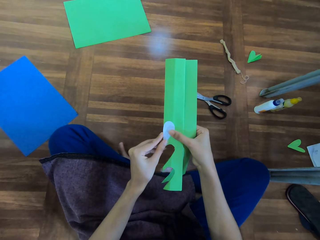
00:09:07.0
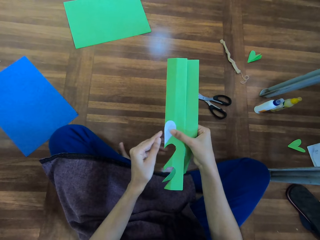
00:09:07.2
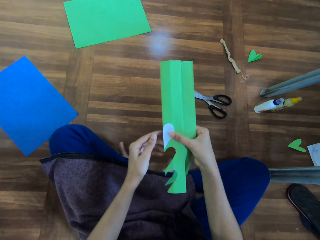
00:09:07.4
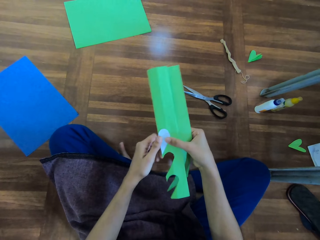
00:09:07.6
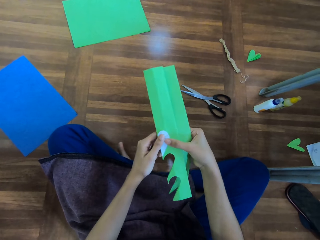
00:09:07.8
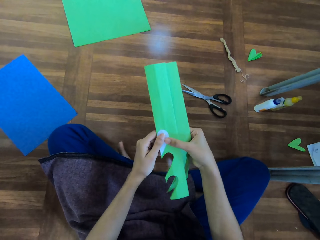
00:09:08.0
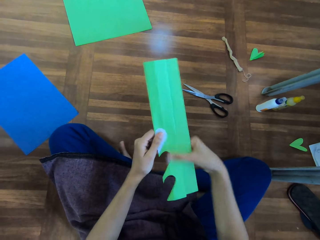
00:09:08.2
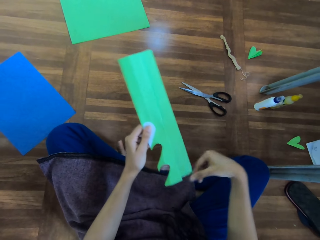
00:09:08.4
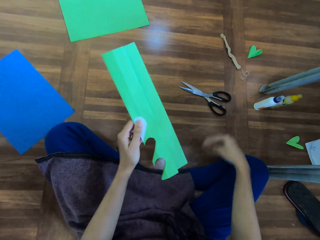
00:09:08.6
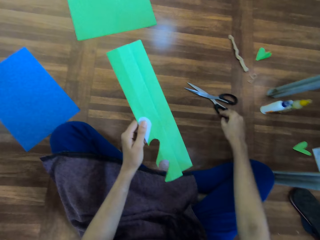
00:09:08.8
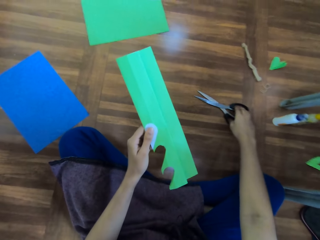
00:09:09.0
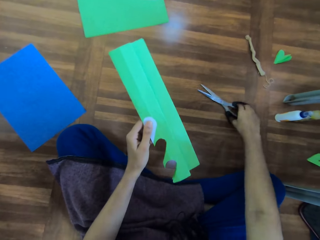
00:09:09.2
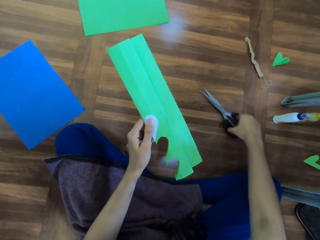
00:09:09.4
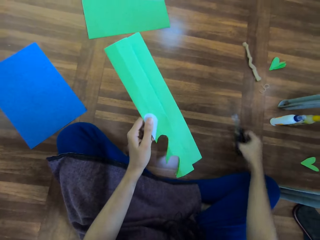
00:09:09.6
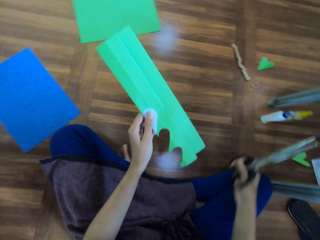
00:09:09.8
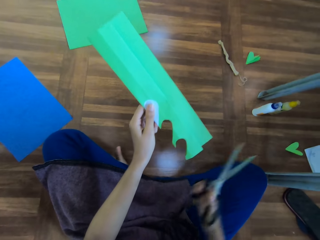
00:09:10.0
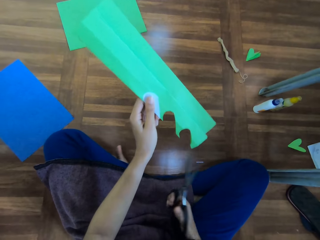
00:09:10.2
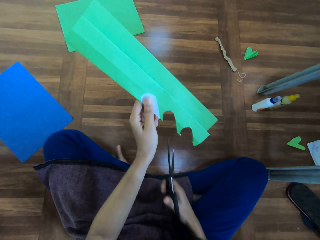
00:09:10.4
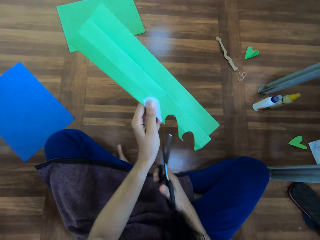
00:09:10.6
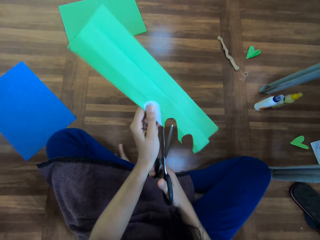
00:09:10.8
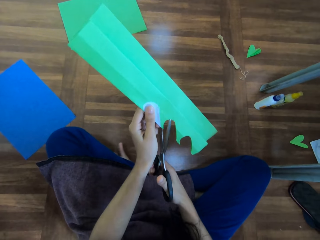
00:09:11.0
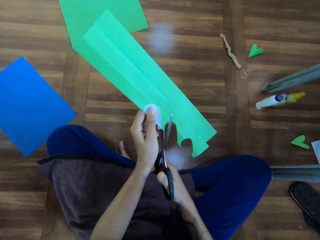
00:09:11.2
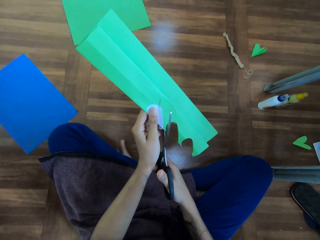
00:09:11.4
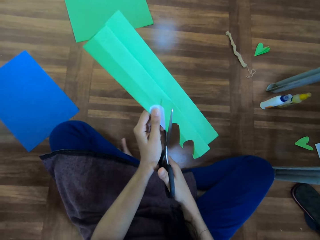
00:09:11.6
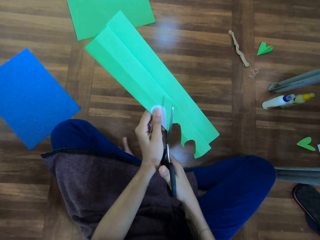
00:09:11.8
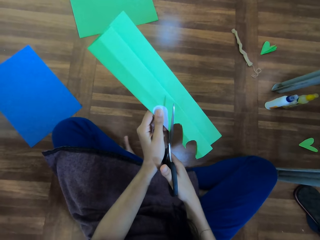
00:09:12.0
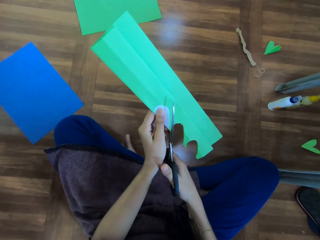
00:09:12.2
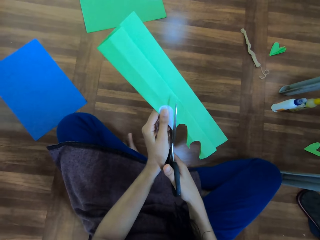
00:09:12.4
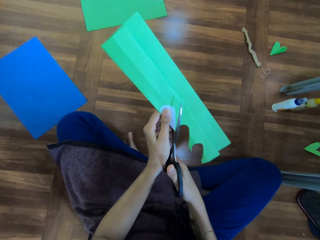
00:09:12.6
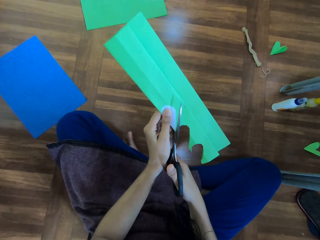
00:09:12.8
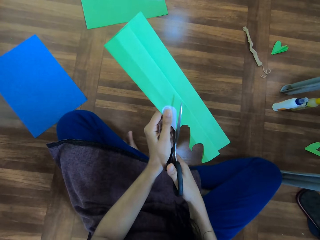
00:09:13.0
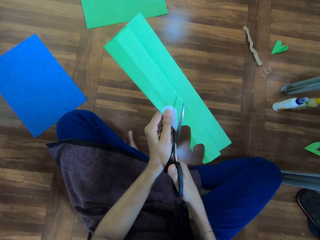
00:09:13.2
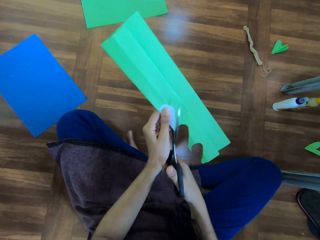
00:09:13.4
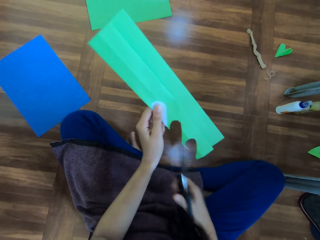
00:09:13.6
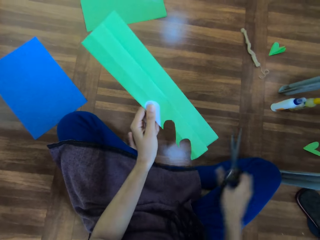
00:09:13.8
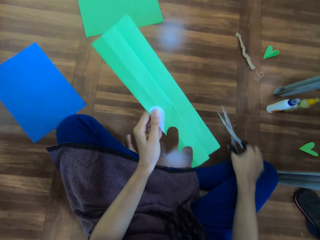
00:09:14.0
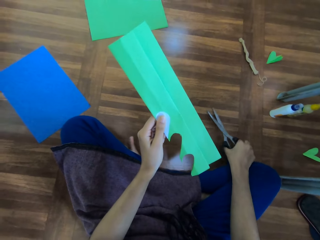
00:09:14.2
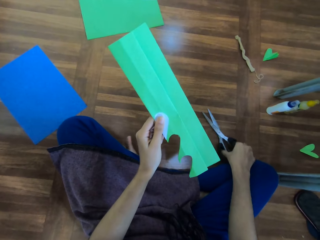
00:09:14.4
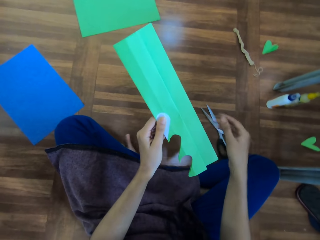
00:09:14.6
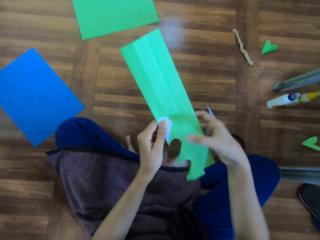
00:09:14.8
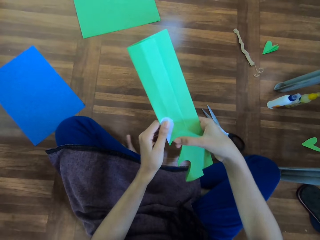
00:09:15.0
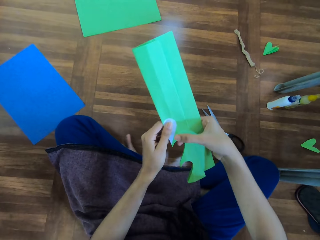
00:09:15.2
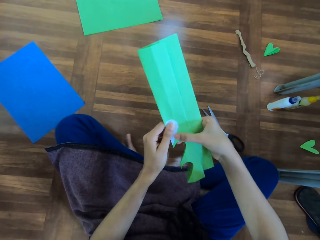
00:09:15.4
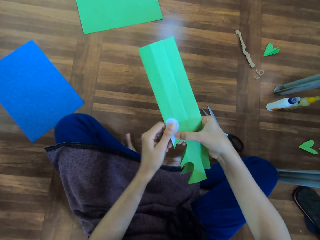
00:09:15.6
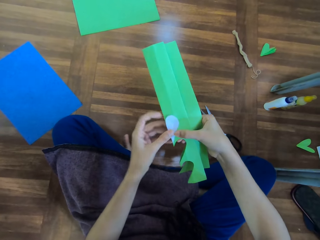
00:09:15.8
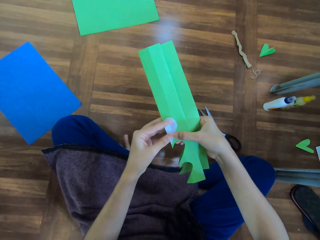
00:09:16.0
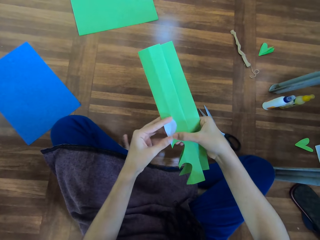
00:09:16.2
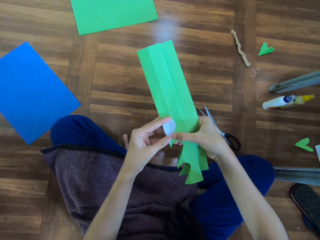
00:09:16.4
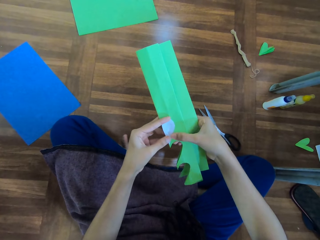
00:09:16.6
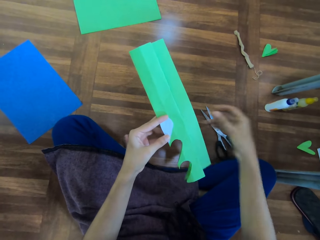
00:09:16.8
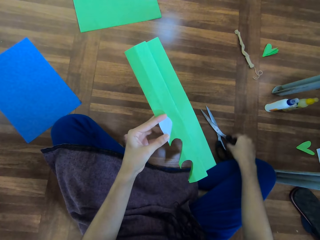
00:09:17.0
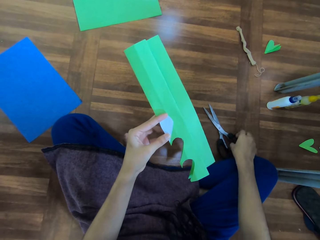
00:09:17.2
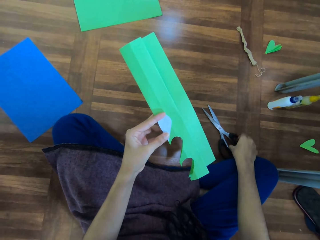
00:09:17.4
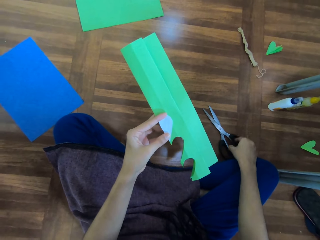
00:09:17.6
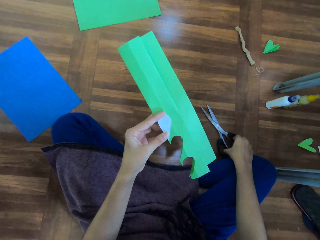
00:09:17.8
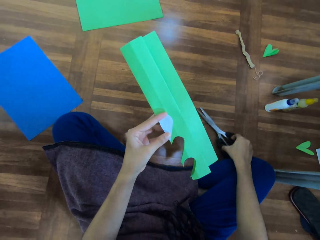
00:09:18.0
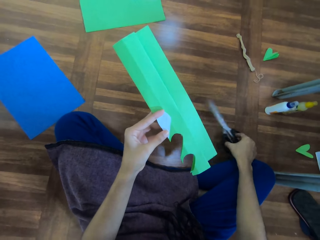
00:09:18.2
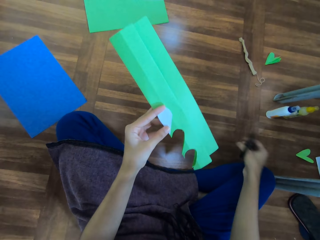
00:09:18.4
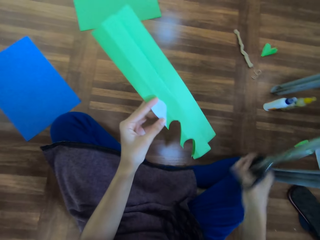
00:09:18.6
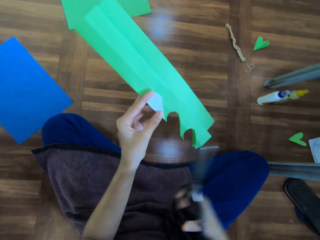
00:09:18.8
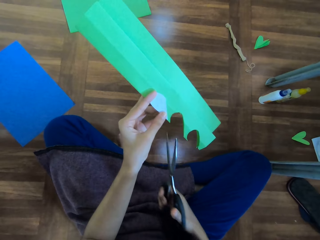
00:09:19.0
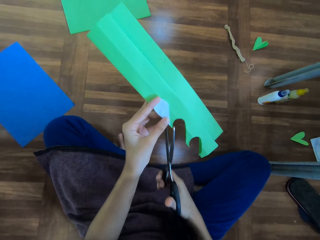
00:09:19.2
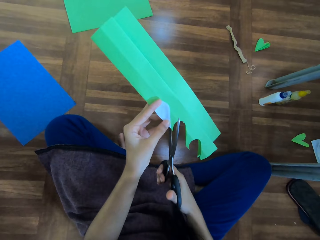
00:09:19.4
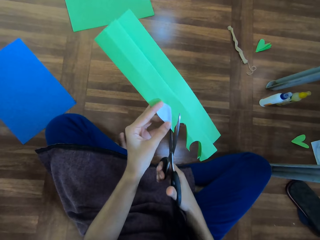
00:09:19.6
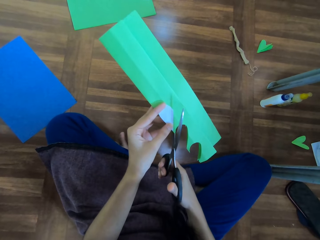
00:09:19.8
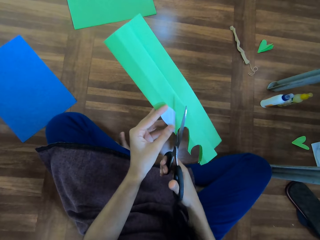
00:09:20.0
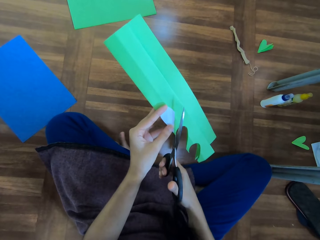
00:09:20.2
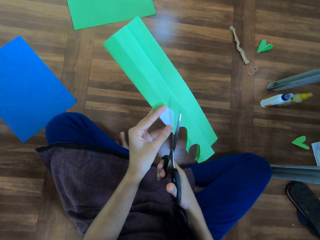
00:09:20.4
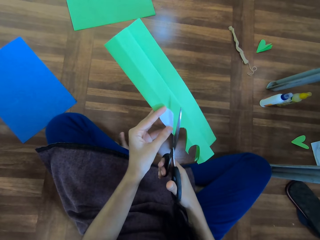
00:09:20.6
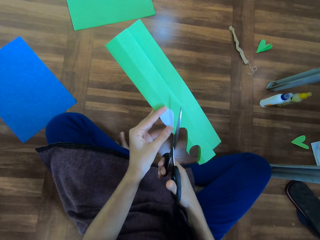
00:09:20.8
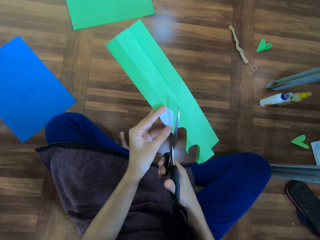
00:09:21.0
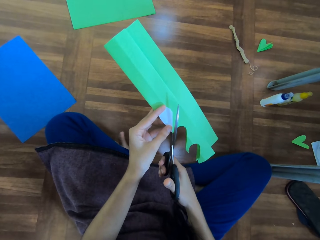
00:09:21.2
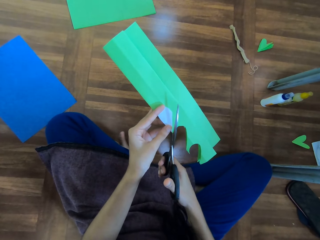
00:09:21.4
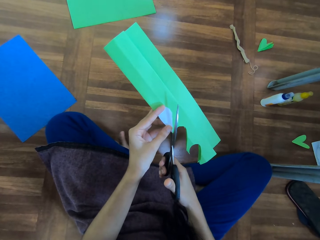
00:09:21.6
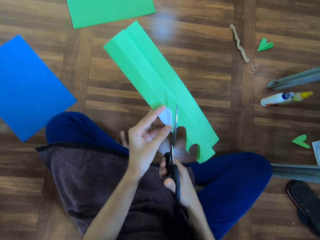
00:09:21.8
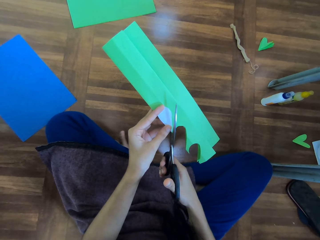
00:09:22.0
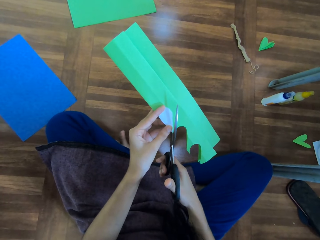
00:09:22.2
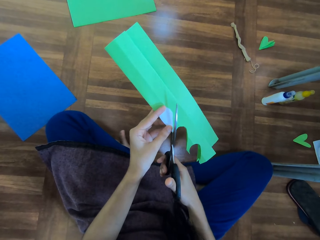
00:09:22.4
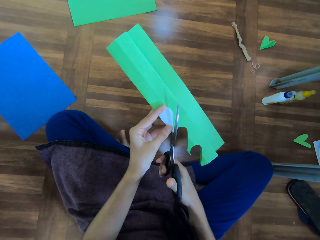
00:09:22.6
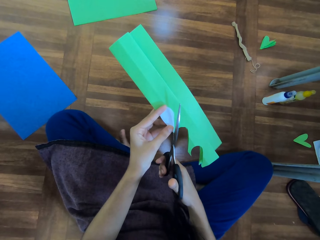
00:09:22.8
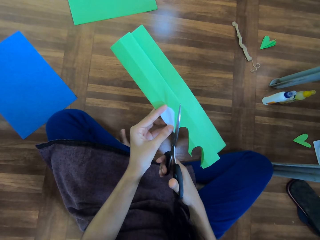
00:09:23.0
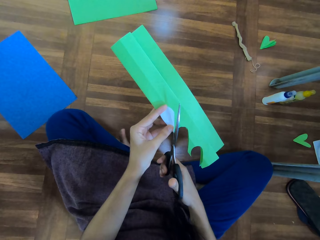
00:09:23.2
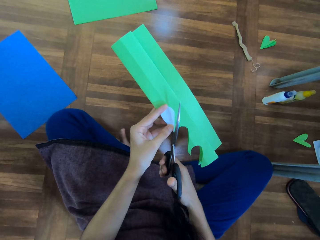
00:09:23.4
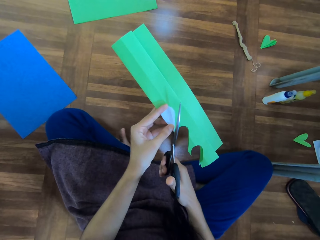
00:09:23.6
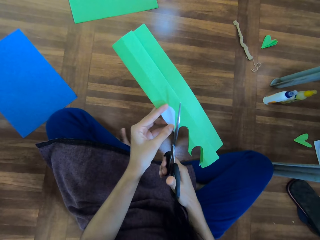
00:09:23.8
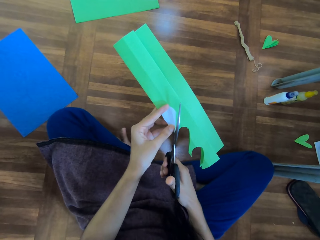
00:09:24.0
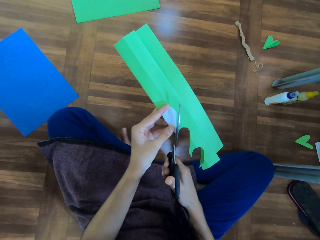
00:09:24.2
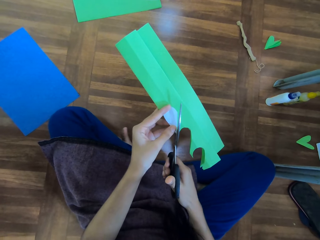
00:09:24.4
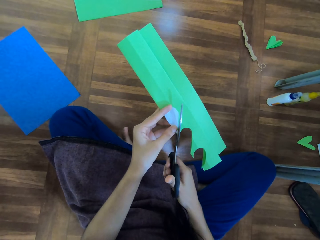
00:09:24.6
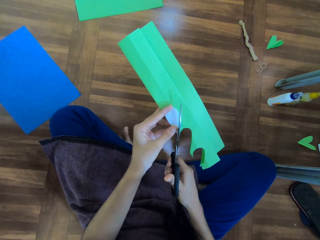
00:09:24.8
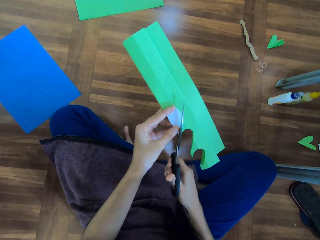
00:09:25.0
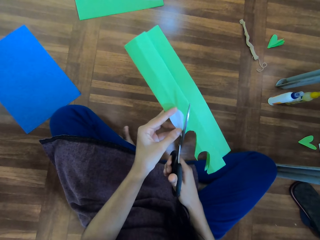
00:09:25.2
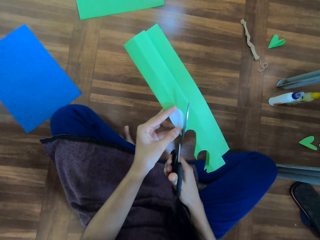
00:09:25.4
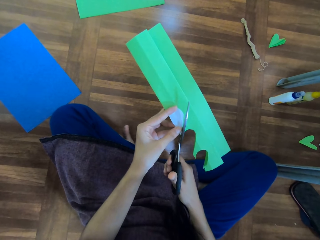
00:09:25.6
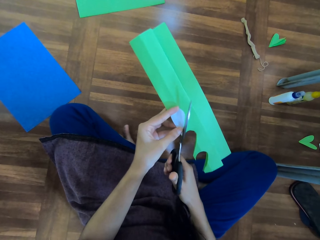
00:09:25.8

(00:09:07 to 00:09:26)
The camera wearer picks up a pair of scissors from the floor. They cut out the paper. They put the scissors on the paper. They place the scissors on the floor. They hold the art. They take the pair of scissors. They cut the chart with the scissors.

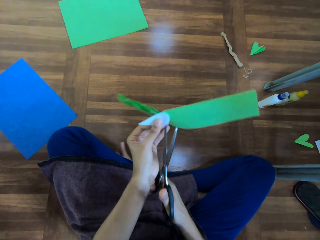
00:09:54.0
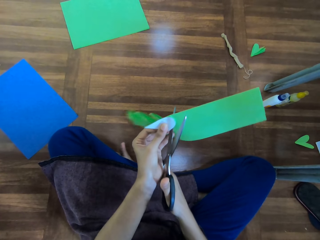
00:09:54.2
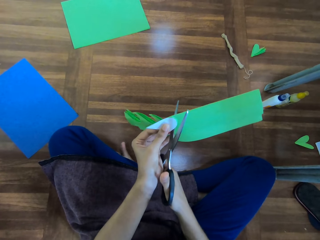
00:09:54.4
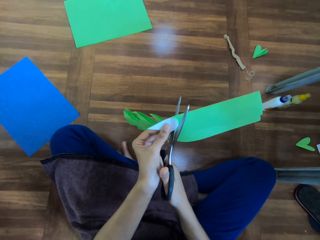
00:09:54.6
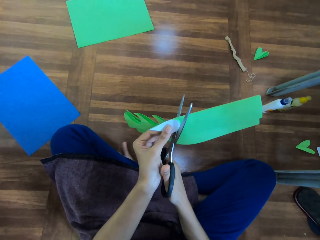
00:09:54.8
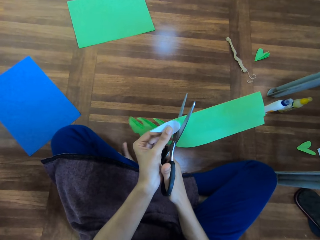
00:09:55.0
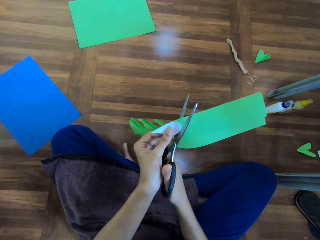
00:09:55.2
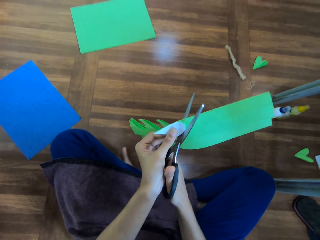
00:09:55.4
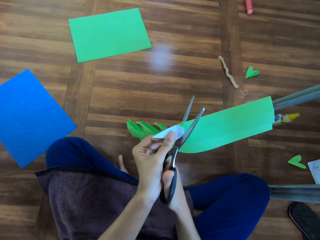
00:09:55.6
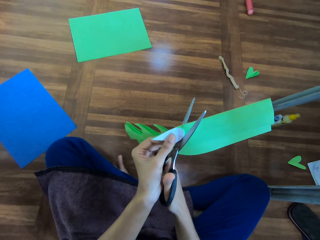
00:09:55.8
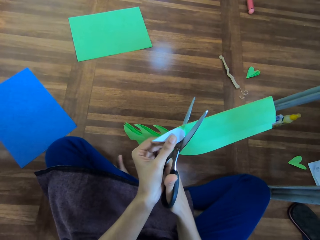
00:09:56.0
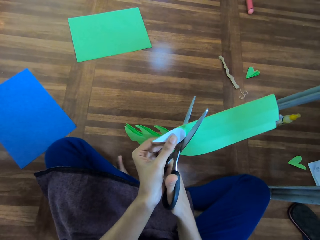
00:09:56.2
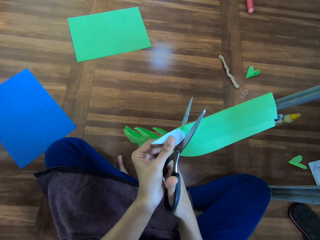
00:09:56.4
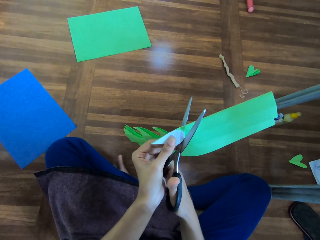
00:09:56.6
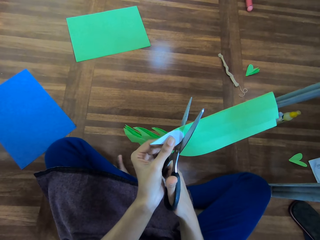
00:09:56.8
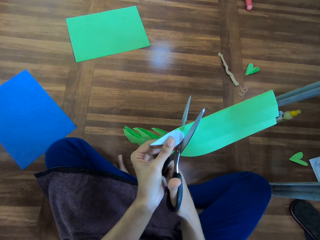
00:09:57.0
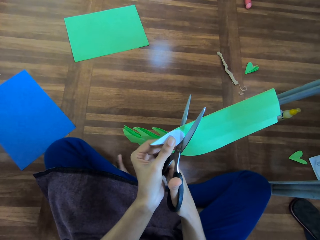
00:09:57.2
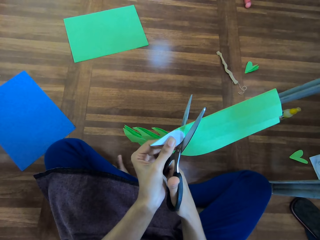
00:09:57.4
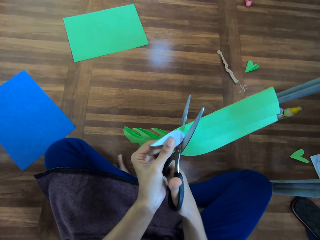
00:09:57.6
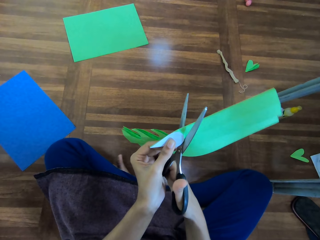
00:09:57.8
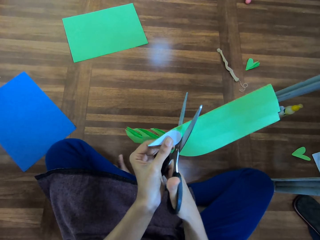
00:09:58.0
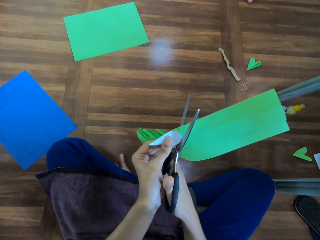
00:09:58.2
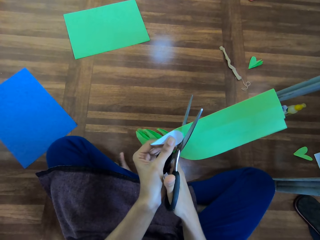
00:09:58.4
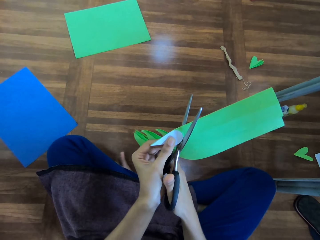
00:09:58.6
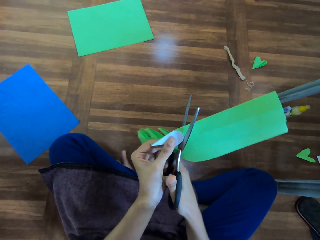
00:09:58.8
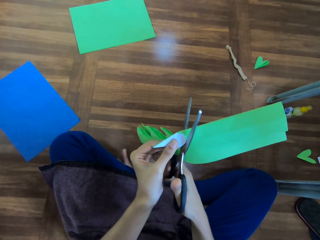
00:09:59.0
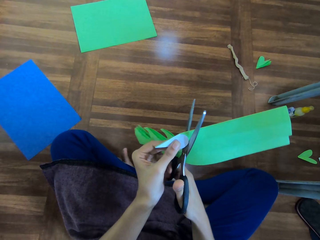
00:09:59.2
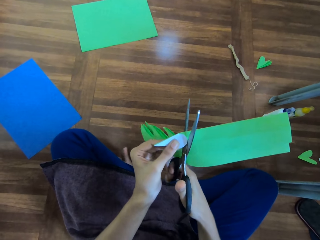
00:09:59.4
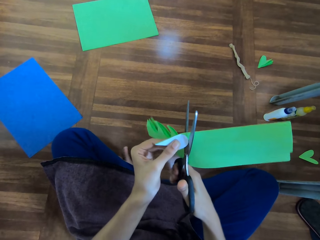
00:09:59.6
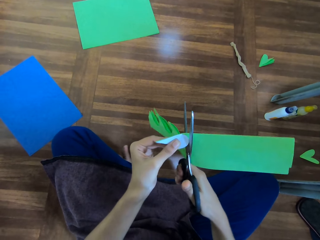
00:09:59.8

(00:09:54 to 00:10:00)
The camera wearer cuts the chart with the scissors.
